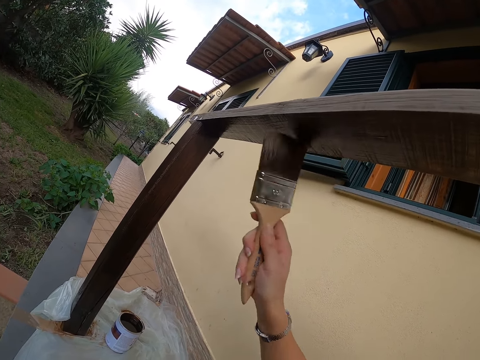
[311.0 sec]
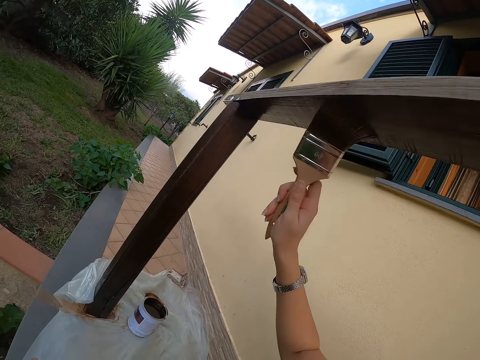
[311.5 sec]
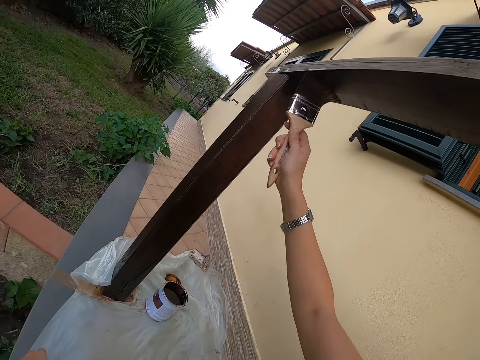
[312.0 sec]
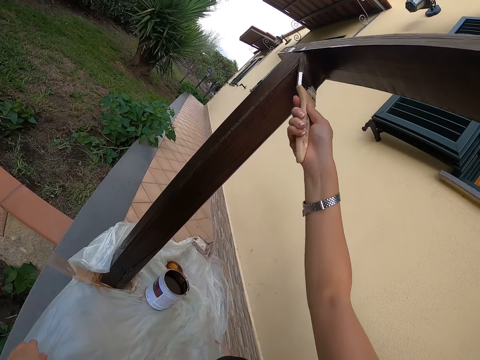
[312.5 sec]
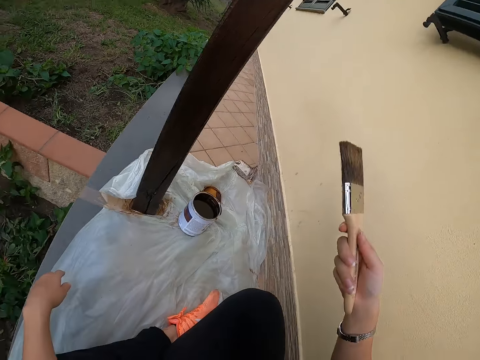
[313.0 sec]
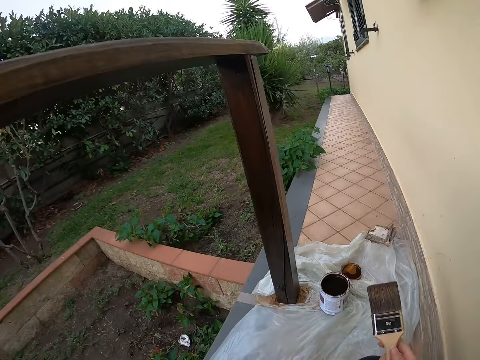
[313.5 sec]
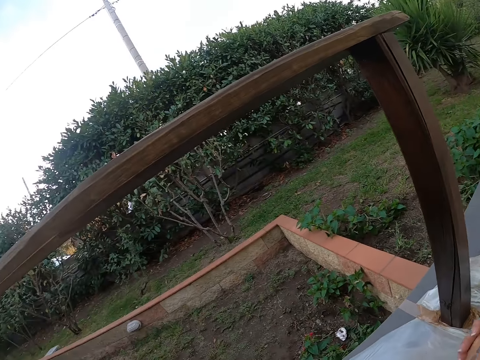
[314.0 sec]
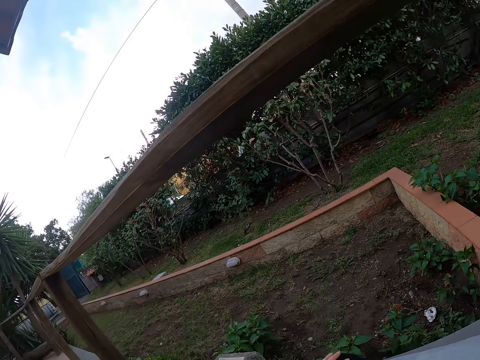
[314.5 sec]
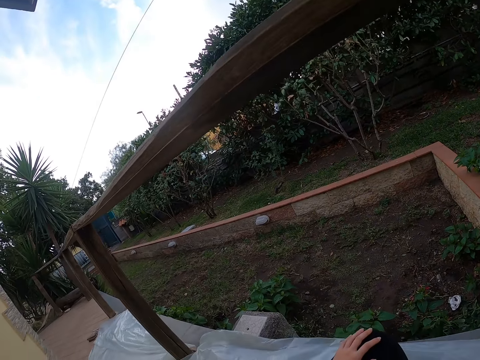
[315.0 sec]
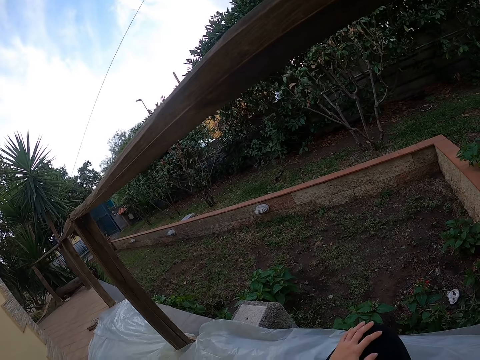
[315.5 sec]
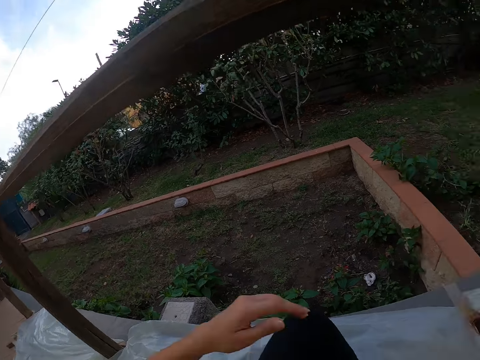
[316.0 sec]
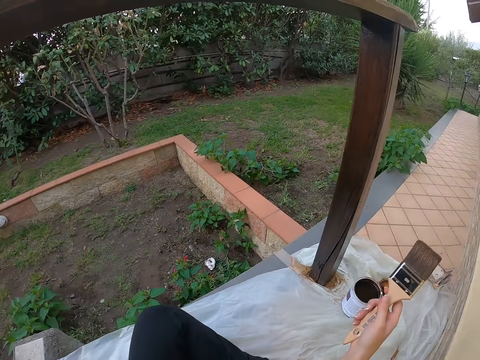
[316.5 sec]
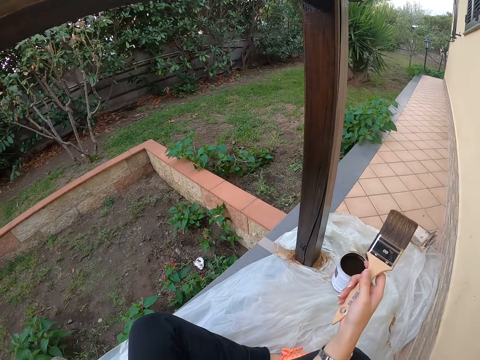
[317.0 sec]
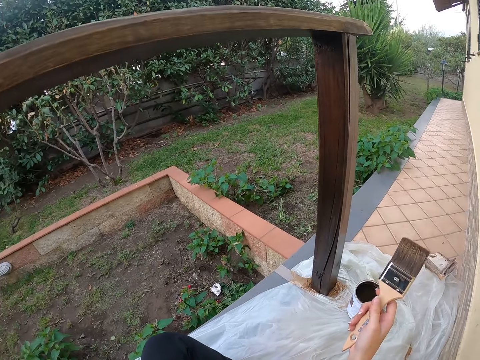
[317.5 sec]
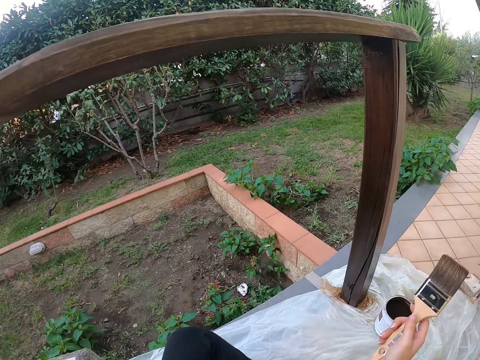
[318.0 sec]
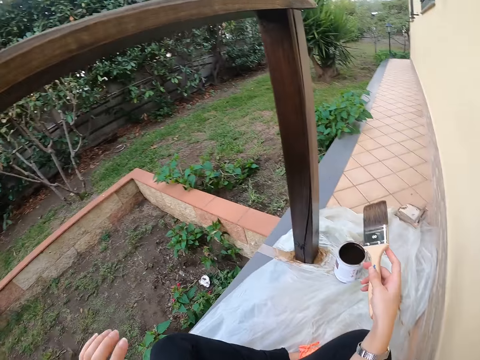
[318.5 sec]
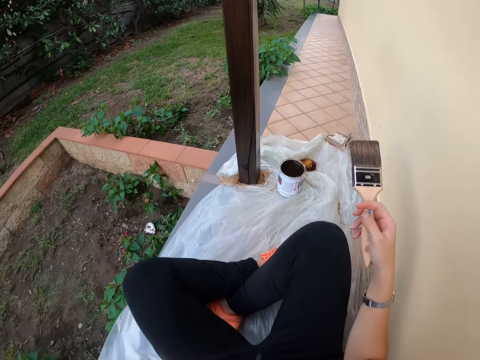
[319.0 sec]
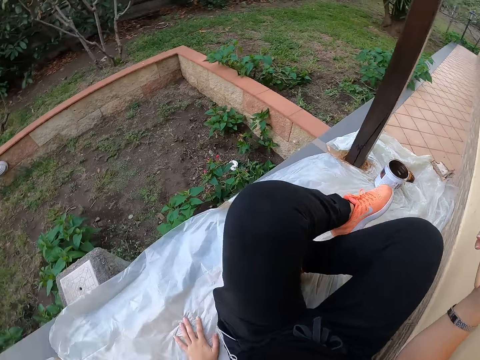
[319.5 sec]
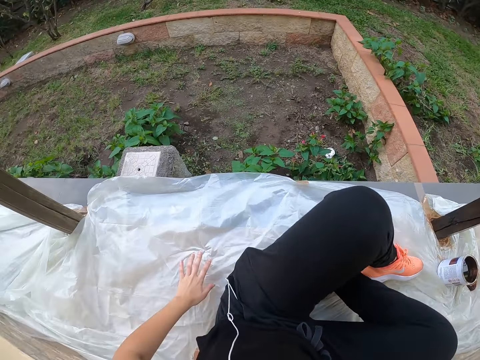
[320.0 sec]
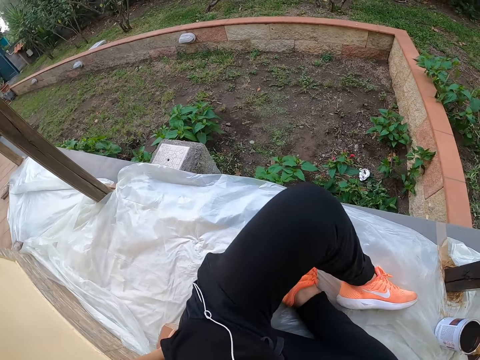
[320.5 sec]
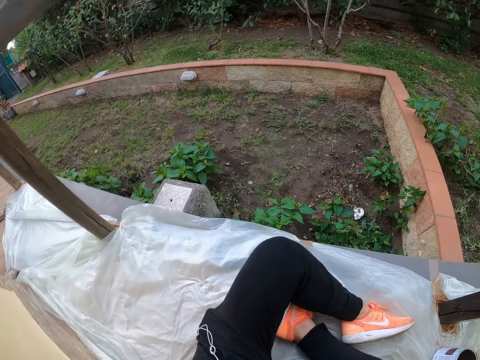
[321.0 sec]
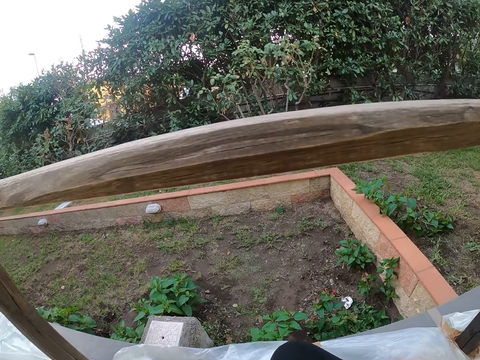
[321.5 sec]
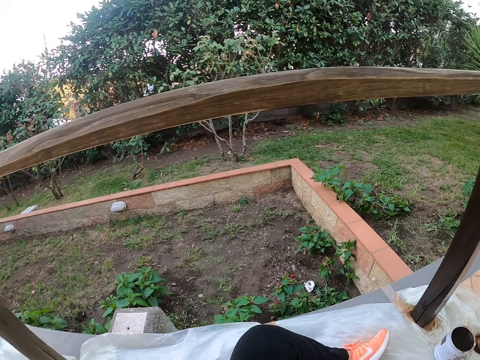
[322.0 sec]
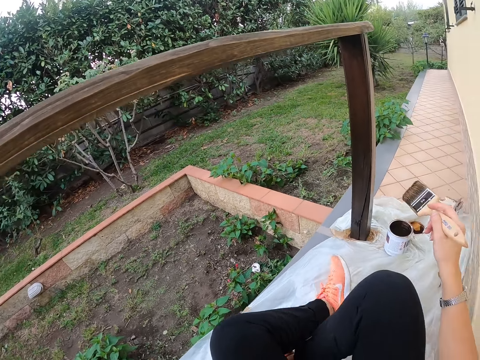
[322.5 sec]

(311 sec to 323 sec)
The camera wearer looks around the compound. They shift on the ground.

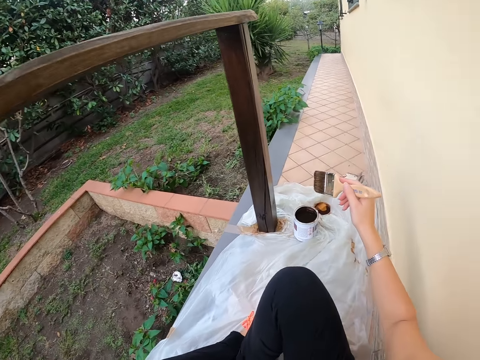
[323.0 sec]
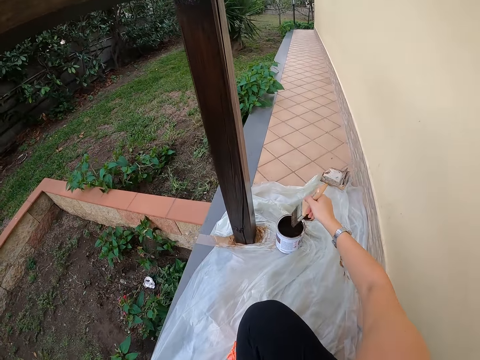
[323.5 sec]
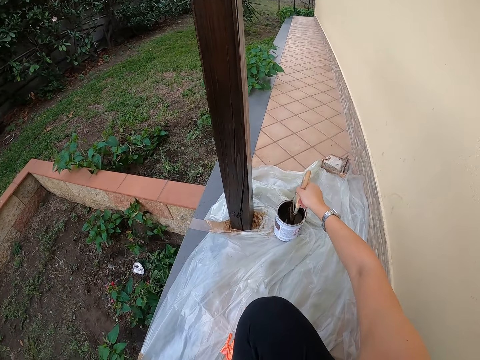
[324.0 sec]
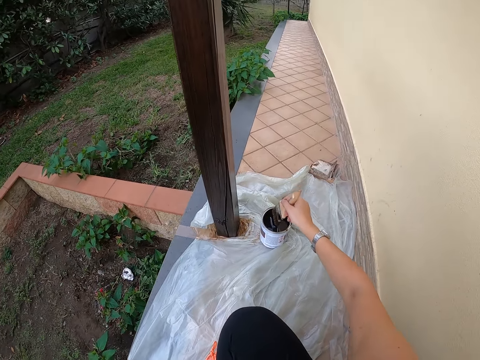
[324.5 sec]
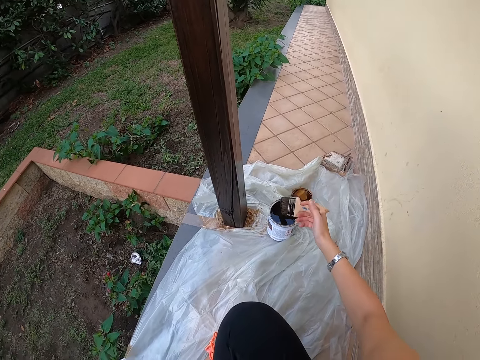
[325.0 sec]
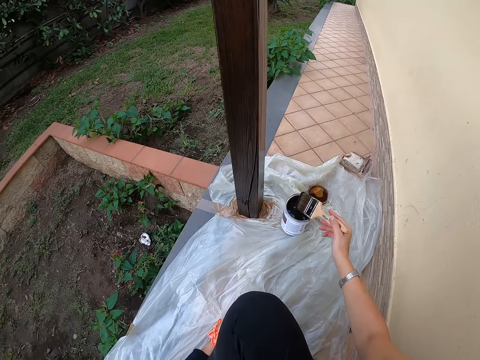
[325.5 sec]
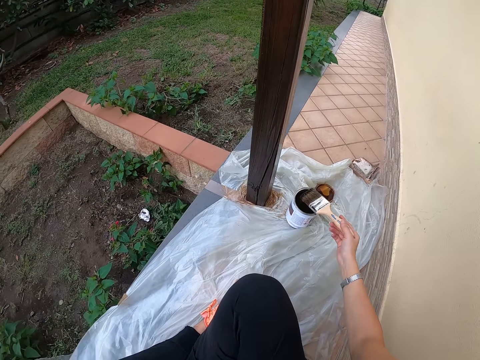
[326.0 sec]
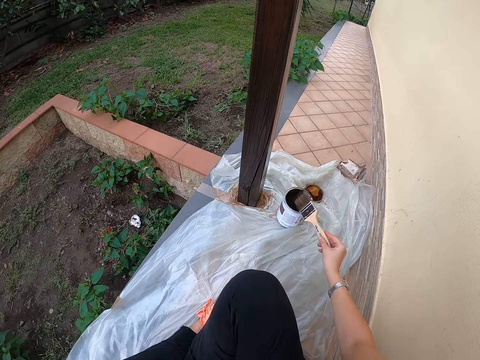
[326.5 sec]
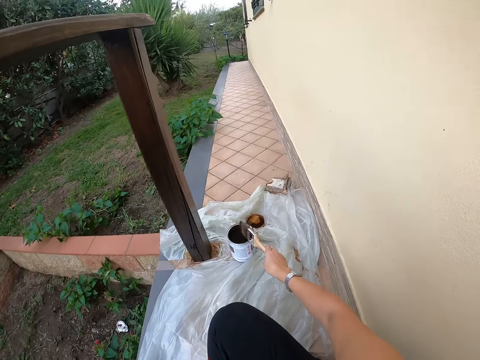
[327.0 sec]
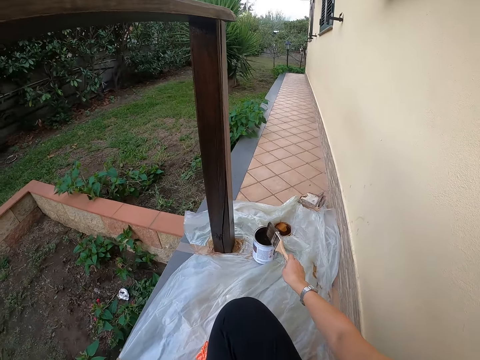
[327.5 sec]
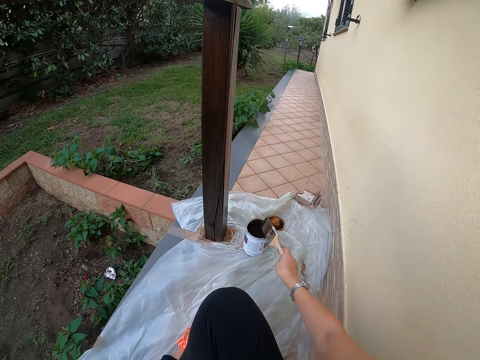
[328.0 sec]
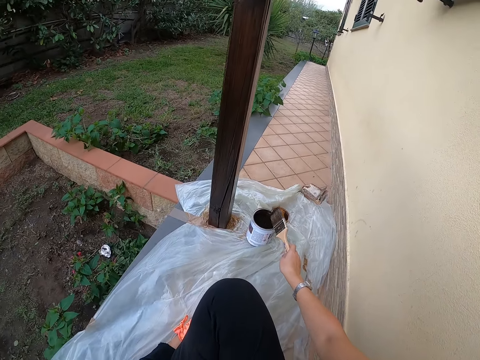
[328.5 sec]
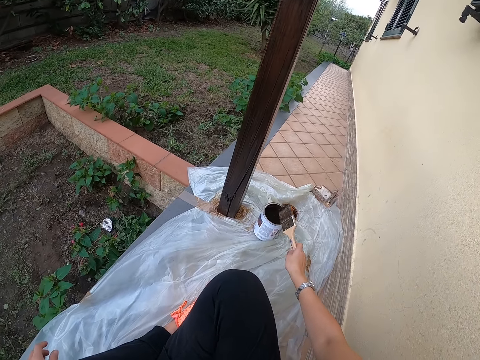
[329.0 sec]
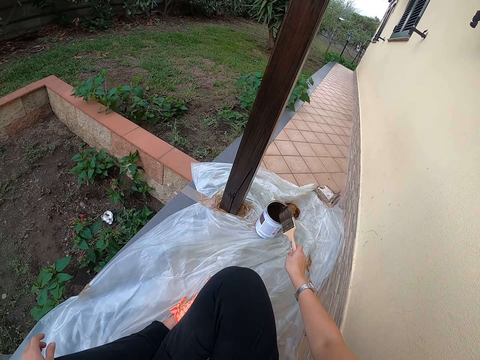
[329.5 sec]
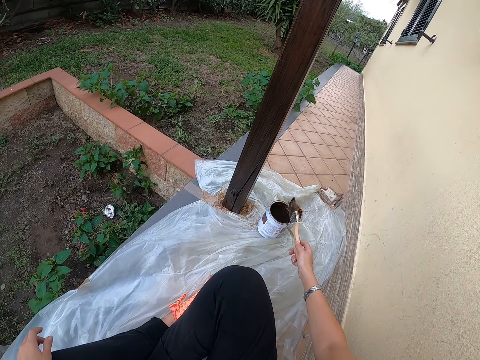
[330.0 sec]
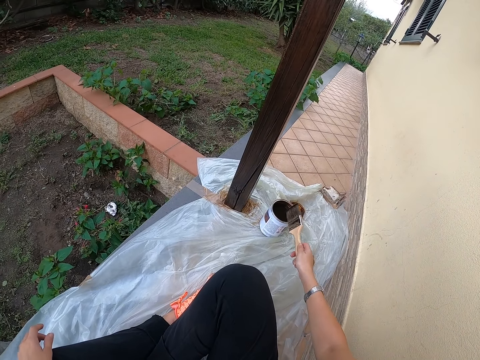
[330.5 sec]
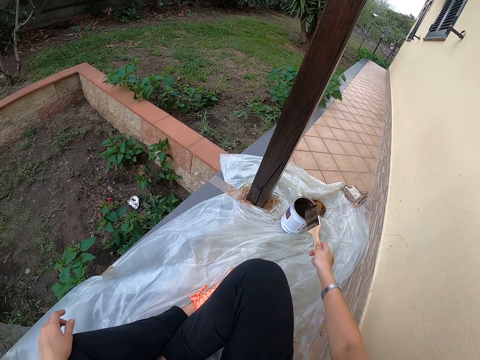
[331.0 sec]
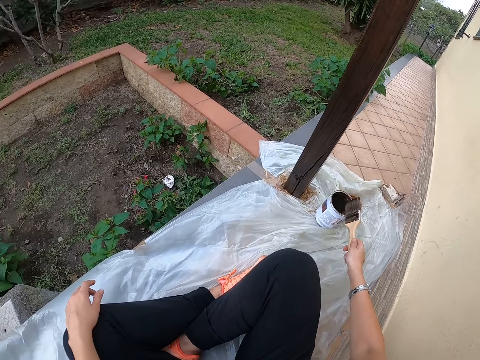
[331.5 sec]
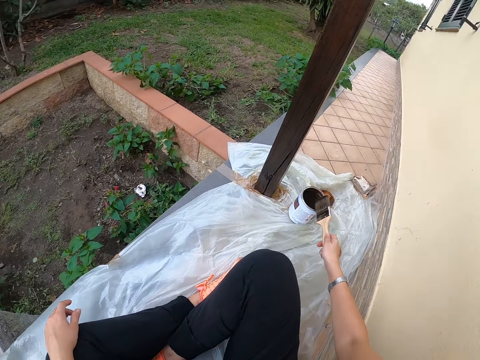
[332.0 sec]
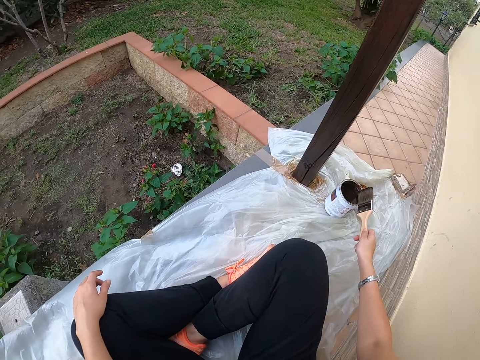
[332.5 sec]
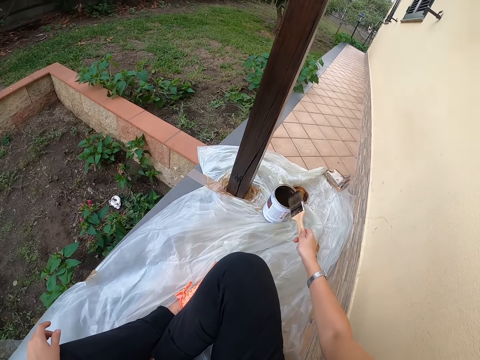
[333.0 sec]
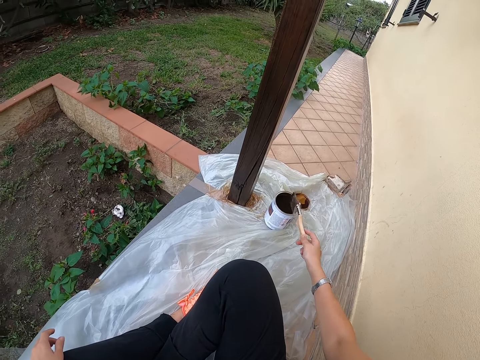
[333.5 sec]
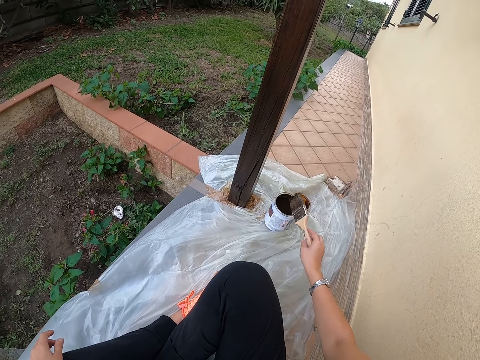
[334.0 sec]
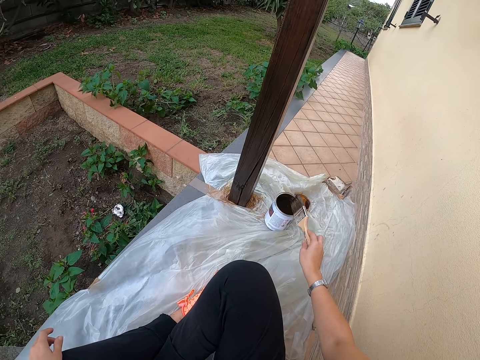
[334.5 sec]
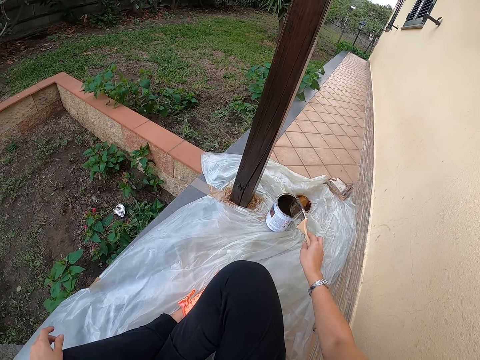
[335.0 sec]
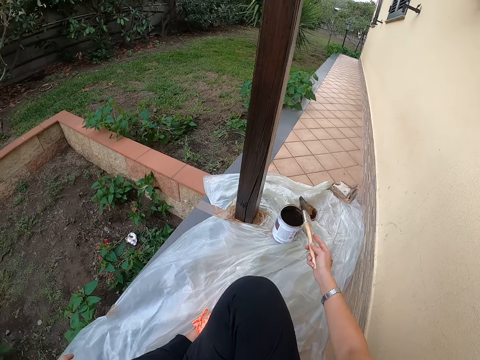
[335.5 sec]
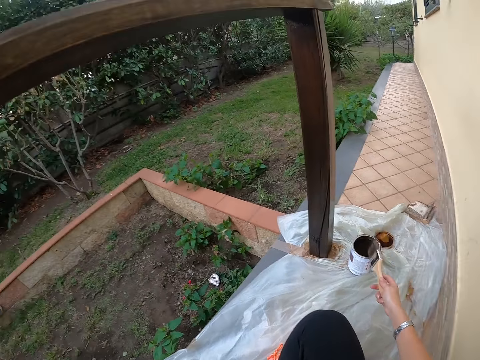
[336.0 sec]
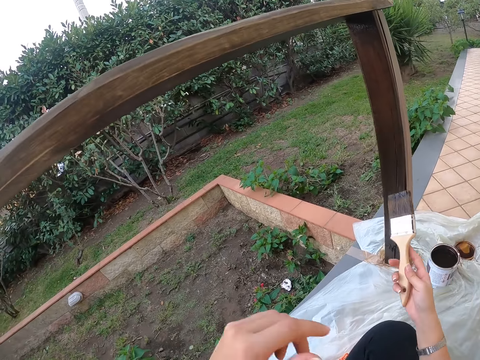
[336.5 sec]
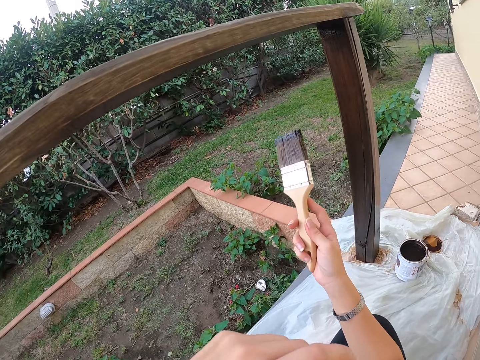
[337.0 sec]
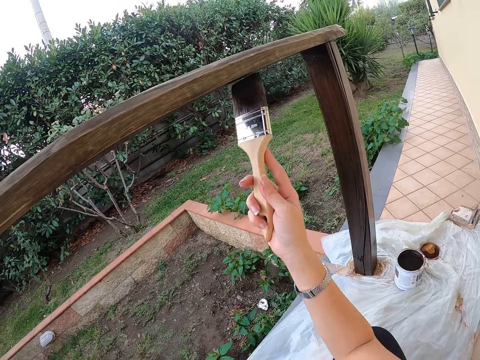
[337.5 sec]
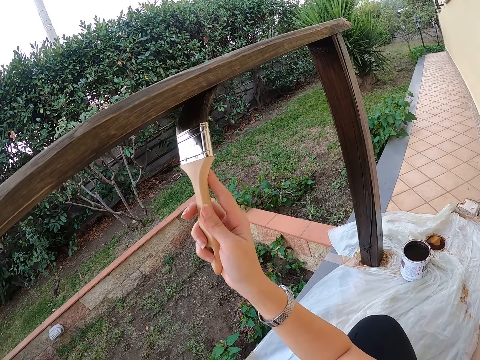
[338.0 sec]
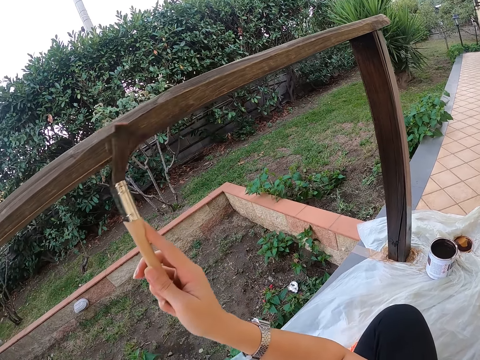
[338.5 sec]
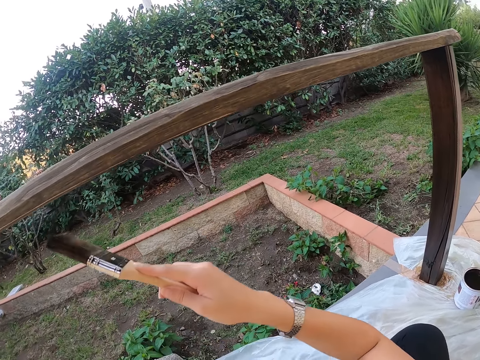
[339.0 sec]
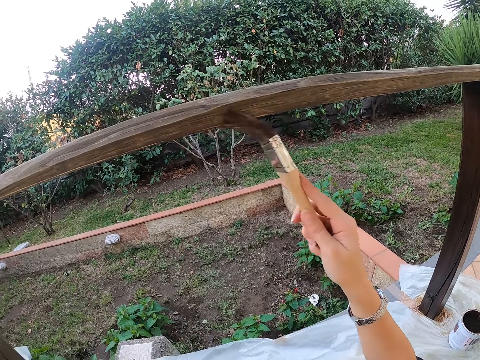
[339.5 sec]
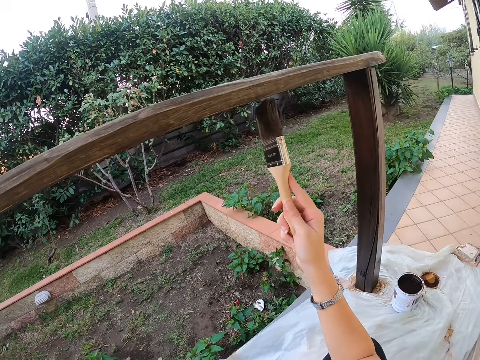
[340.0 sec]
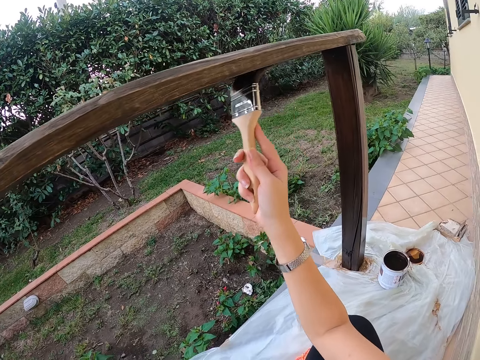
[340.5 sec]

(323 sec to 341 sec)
The camera wearer dips a brush in a paint can. They pick paint from the can with a paintbrush. They bang the paintbrush on the can. They turn the paintbrush. They bang the paintbrush on the can. They turn the paintbrush. They bang the paintbrush on the can. They turn the paintbrush. They move the paintbrush. They paint the wooden rail with the paintbrush.
